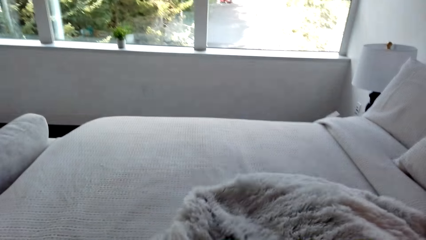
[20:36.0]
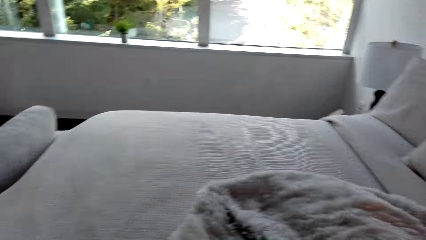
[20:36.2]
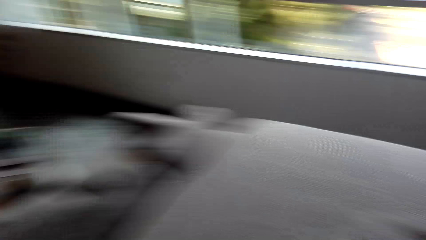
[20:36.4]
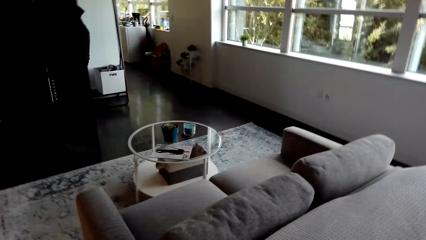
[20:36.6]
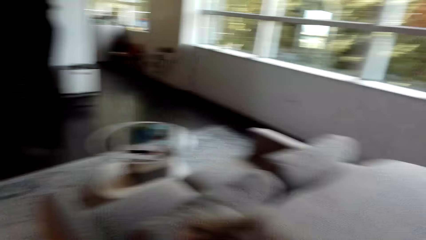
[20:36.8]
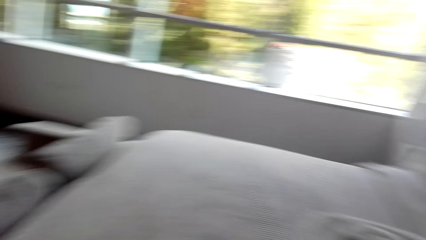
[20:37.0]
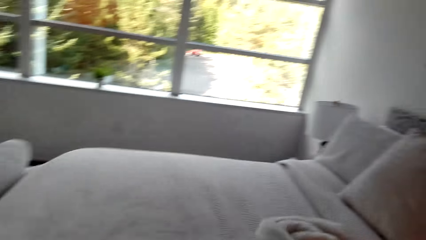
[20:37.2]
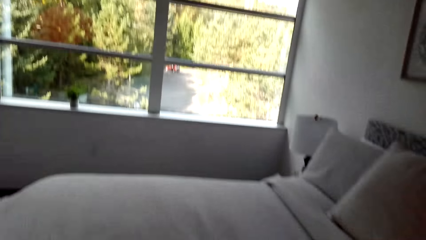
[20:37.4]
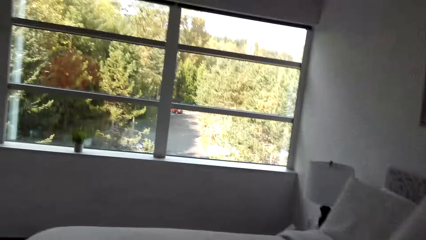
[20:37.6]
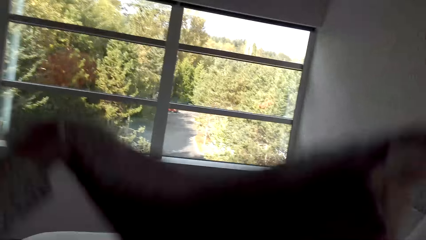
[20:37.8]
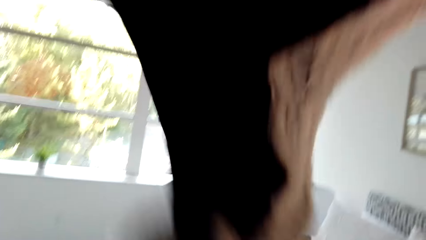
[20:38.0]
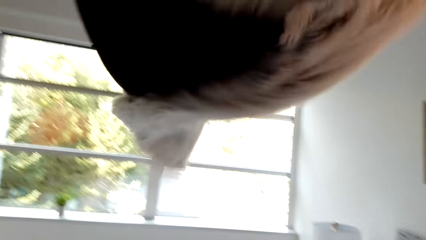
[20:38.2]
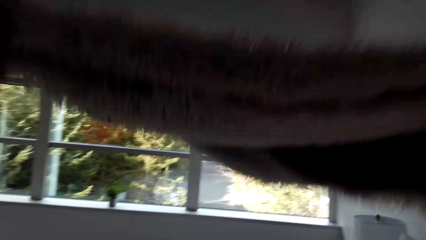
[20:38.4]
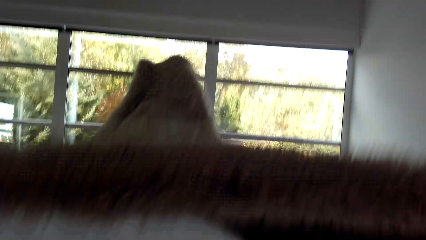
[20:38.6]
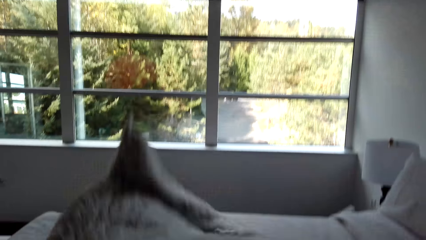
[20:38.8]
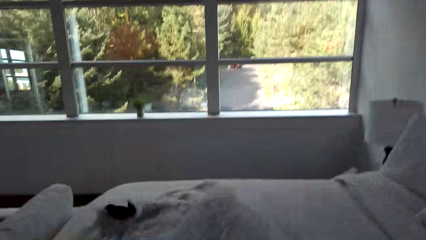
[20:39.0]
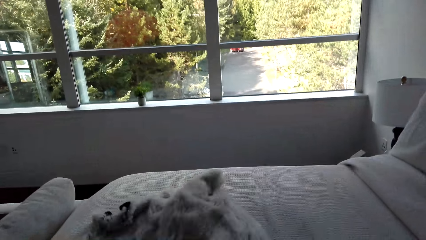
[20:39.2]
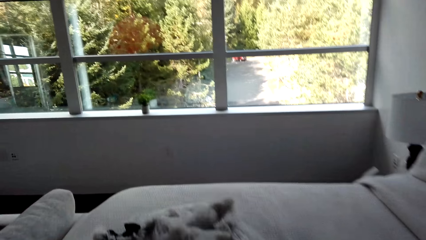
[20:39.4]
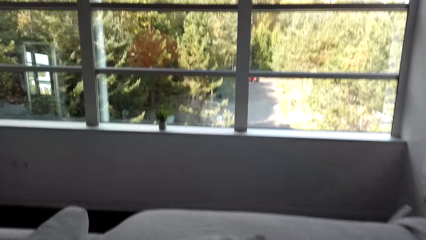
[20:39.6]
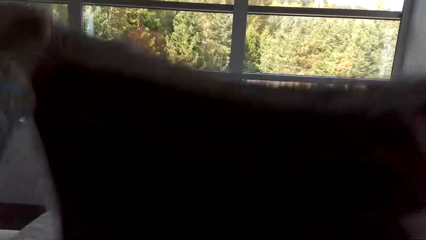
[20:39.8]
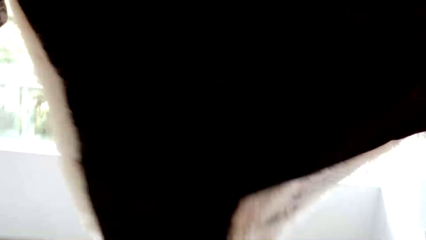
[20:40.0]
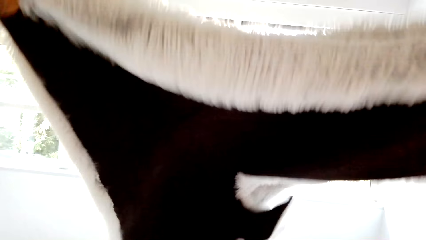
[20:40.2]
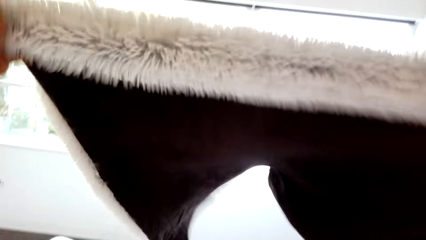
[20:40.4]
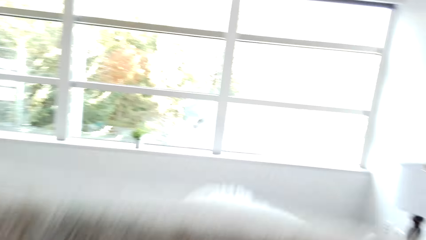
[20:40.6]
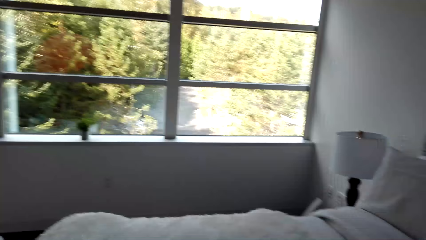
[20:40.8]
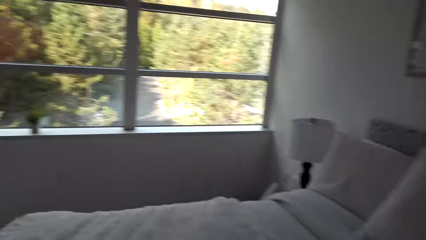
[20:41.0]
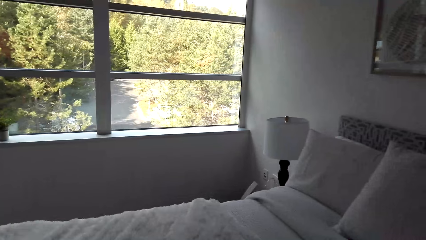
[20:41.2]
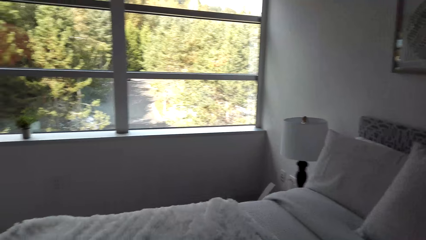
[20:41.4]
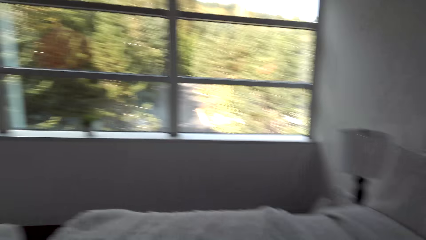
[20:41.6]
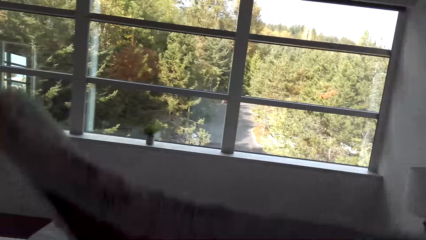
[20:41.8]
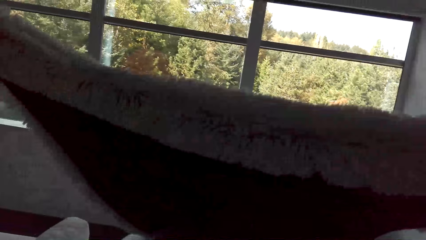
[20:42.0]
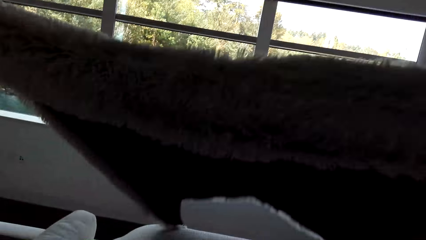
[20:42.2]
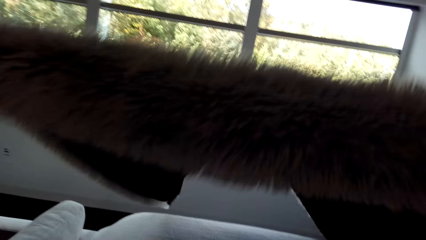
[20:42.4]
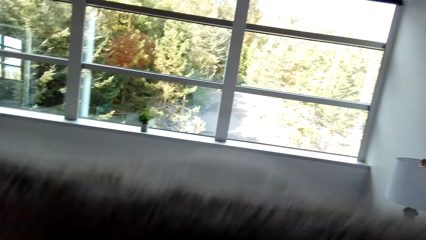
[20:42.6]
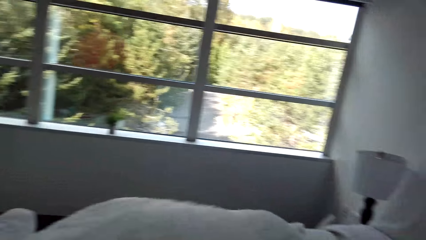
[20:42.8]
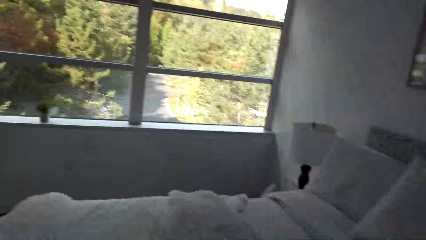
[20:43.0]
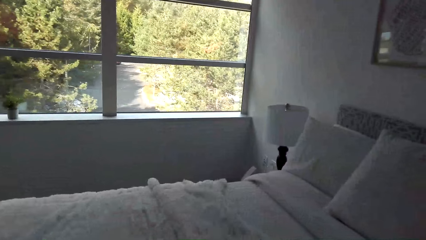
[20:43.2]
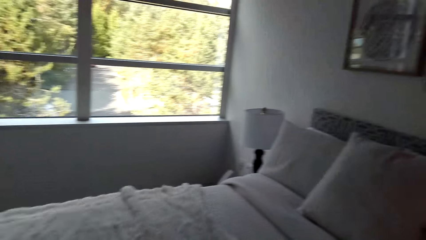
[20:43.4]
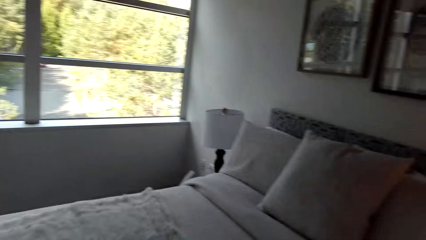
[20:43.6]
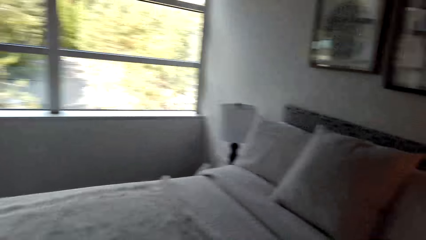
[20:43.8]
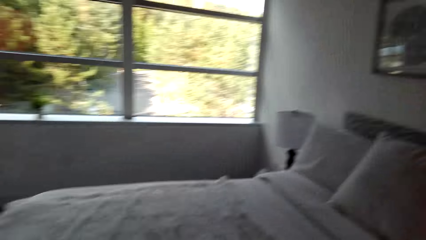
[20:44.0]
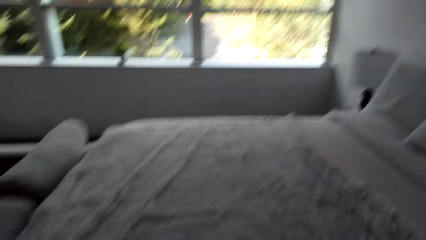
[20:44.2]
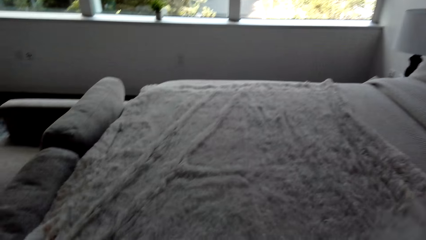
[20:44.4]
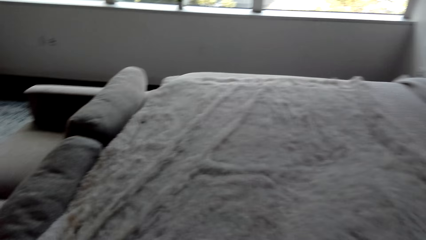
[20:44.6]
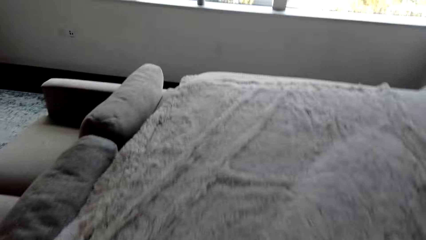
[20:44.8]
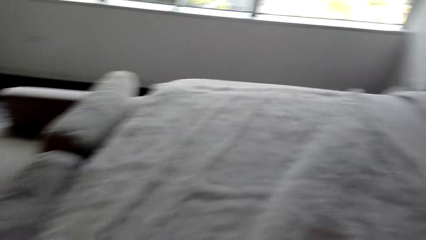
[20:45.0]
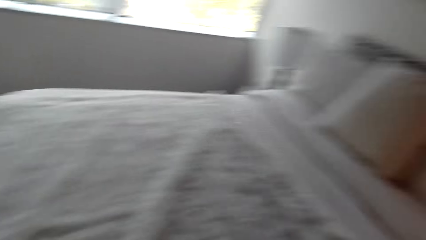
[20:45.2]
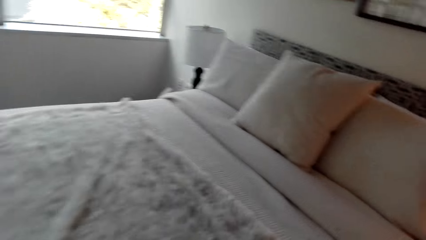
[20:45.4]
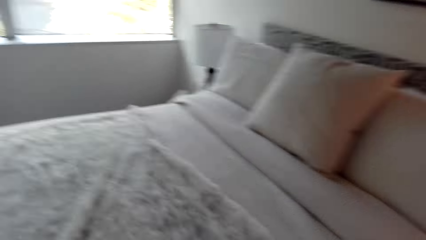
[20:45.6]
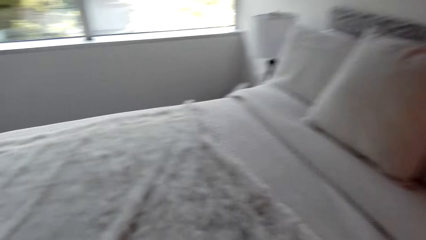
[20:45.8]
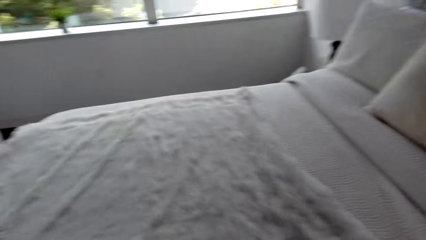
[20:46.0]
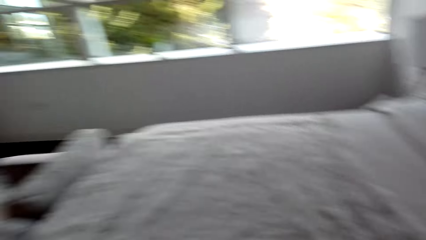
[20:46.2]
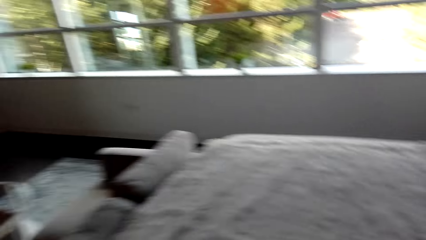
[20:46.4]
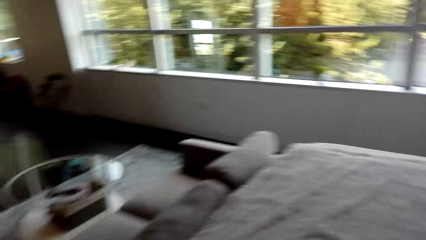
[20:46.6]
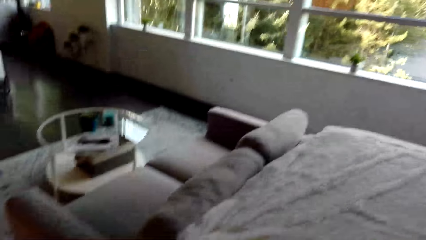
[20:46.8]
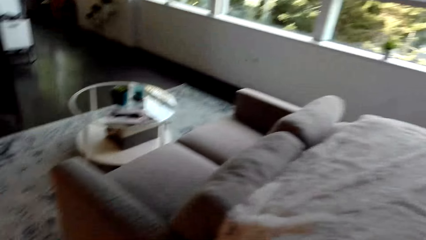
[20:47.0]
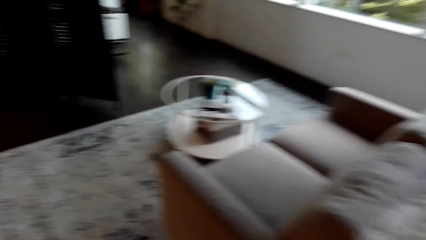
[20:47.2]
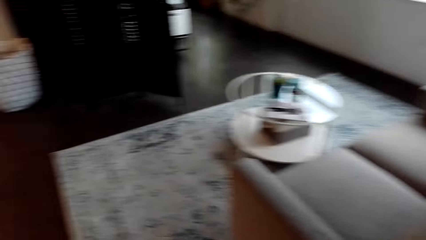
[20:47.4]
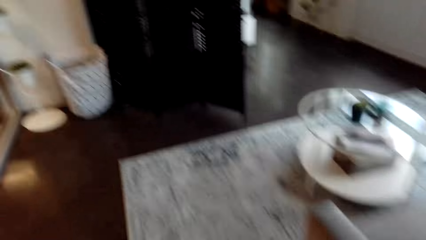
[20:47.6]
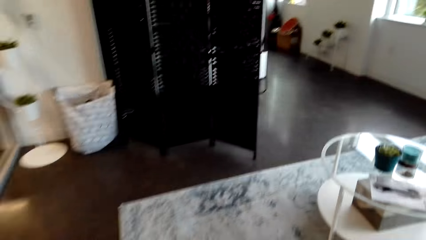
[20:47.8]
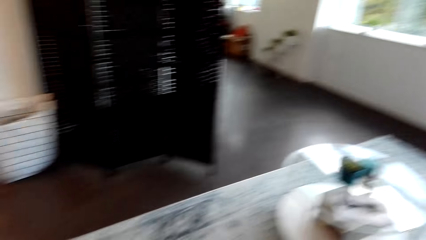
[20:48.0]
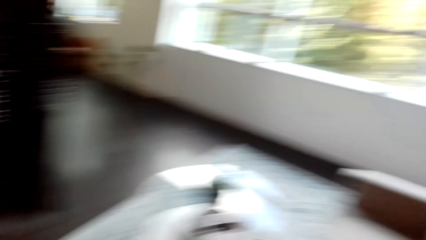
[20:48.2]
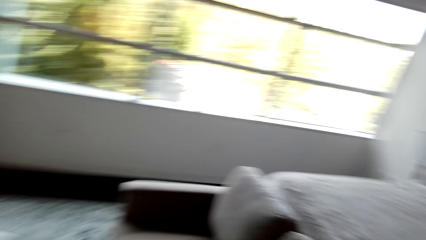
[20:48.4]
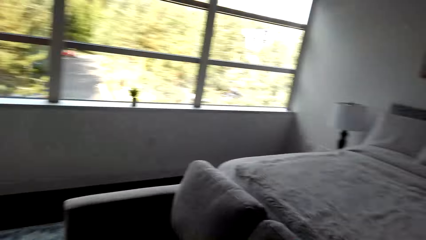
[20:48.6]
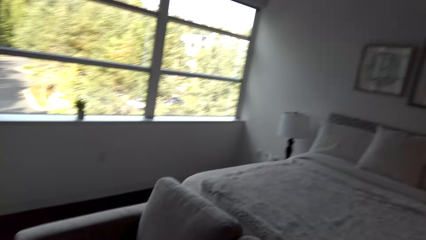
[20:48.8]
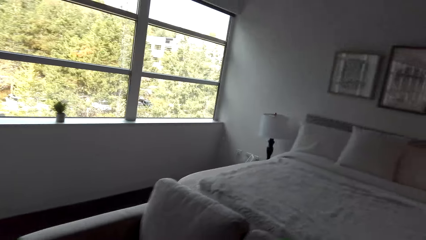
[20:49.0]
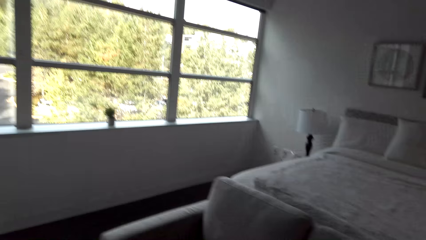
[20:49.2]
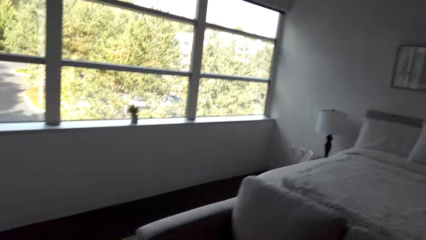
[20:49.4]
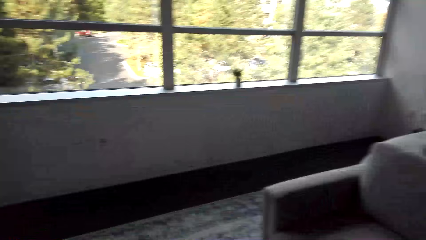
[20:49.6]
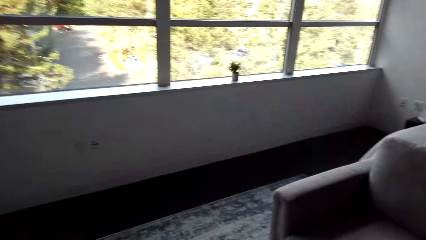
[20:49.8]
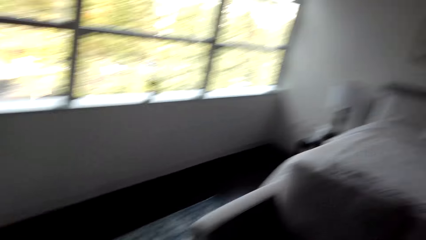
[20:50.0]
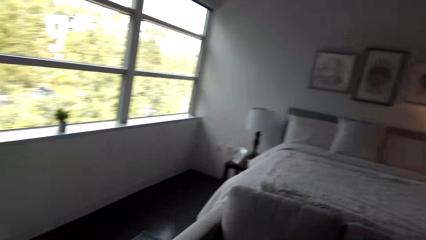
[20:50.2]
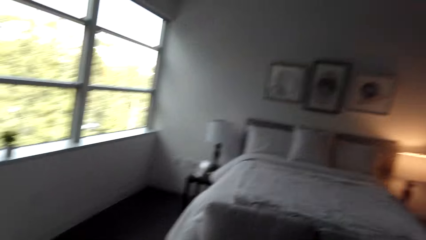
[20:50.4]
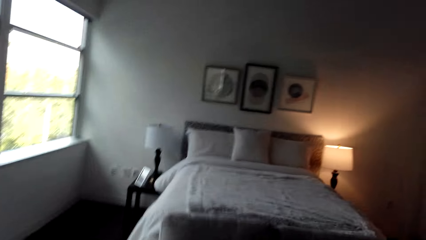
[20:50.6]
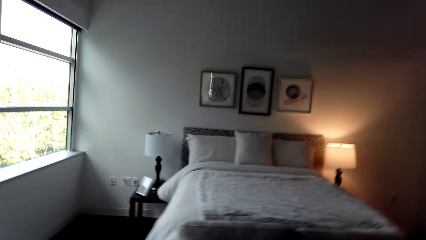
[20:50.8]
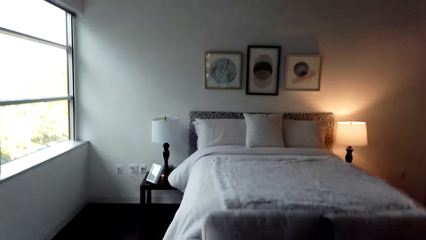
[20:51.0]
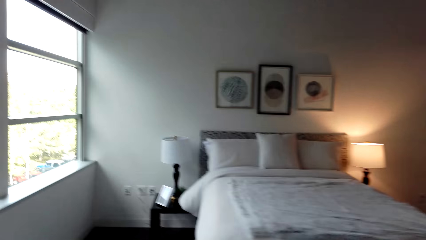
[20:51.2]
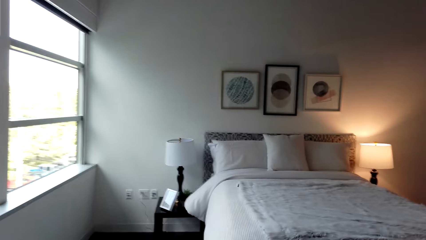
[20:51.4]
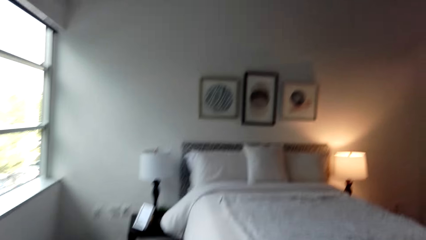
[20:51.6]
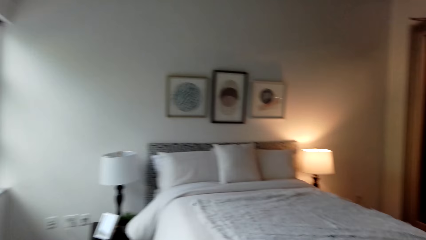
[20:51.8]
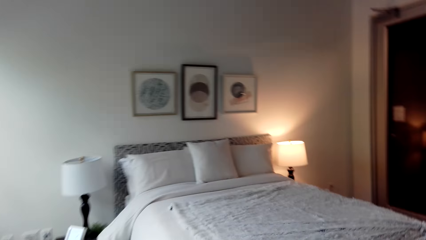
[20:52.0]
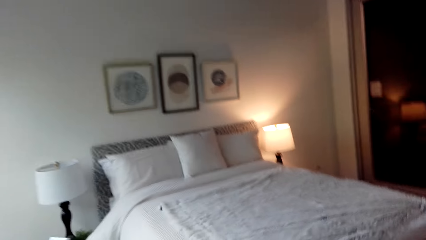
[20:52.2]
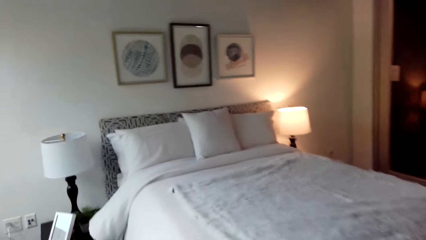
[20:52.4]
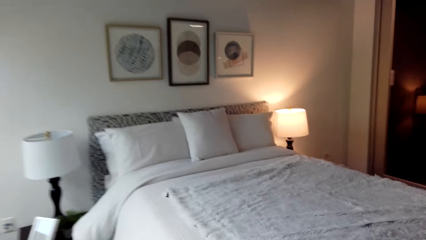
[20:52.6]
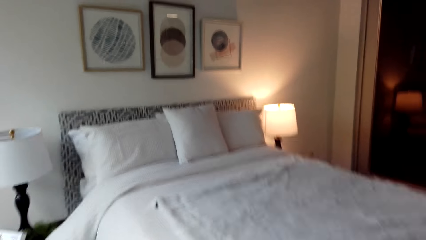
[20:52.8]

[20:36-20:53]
The camera wearer spreads a blanket on the bed. They pull up the blanket. They spread the blanket on the bed. They pull up the blanket. They spread the blanket on the bed. They pull up the blanket. They spread the blanket on the bed. They walk around the bedroom.
